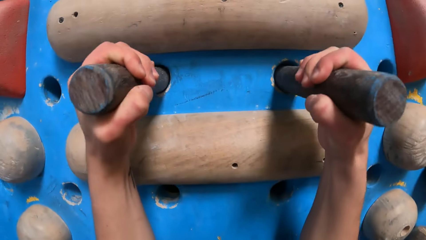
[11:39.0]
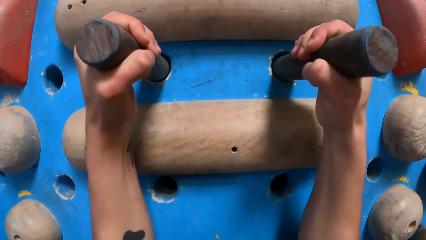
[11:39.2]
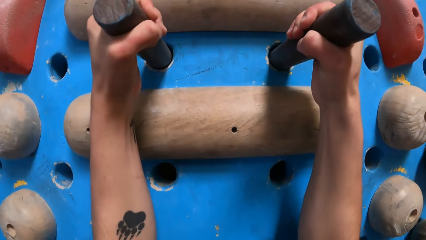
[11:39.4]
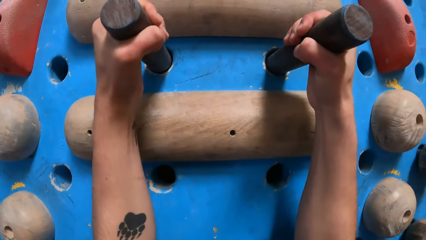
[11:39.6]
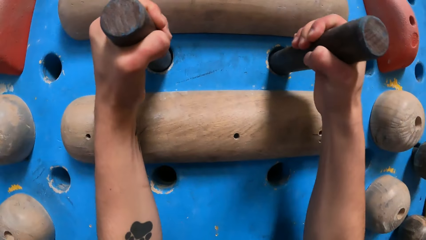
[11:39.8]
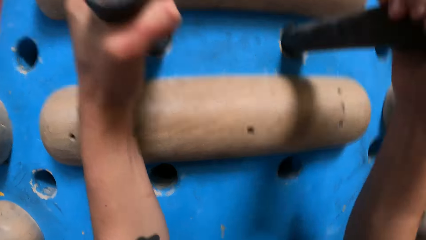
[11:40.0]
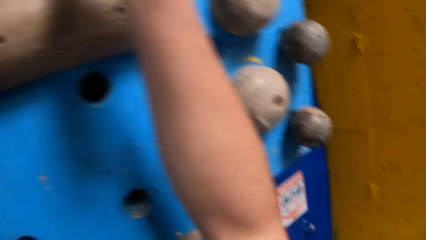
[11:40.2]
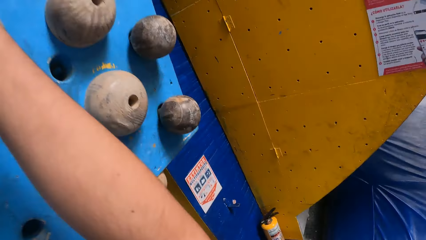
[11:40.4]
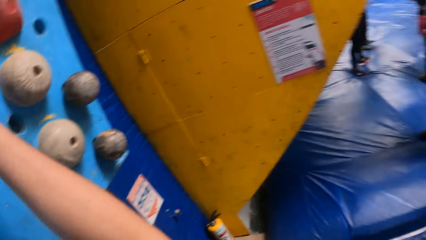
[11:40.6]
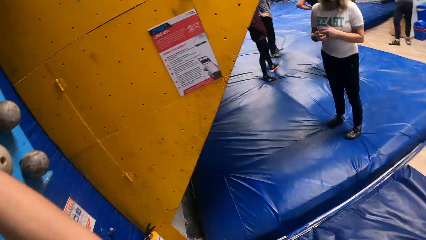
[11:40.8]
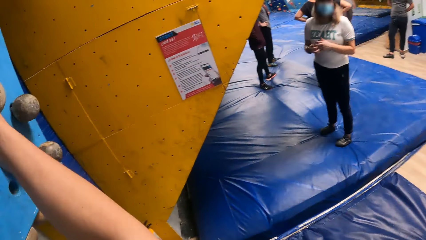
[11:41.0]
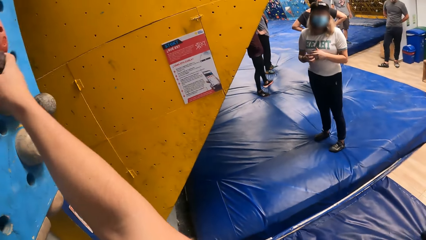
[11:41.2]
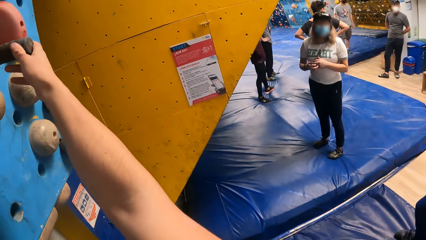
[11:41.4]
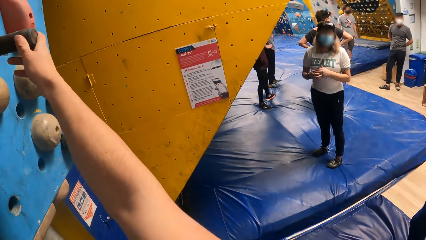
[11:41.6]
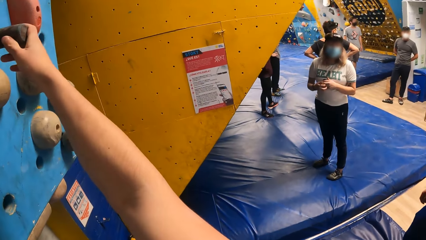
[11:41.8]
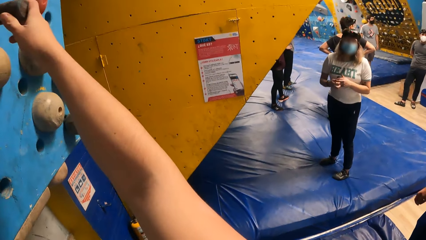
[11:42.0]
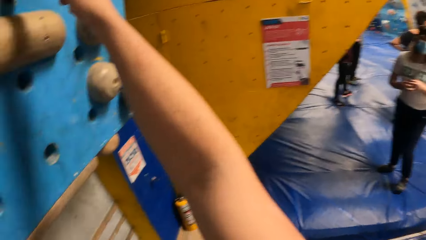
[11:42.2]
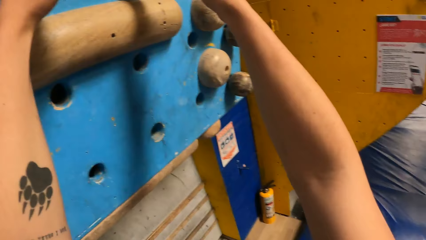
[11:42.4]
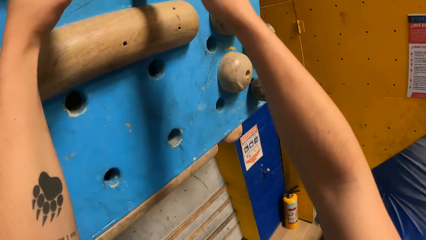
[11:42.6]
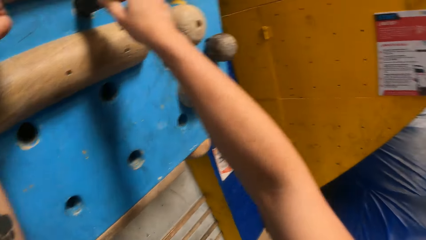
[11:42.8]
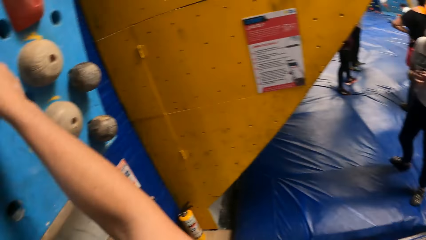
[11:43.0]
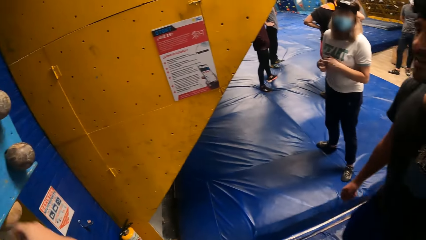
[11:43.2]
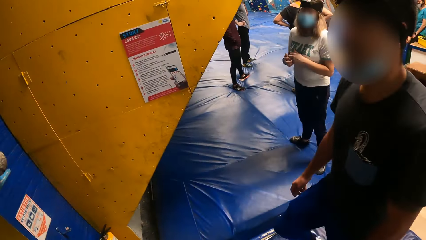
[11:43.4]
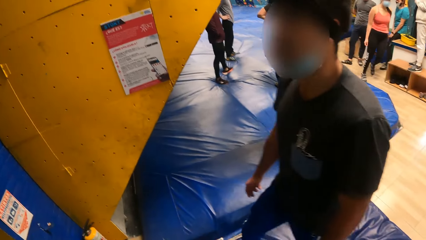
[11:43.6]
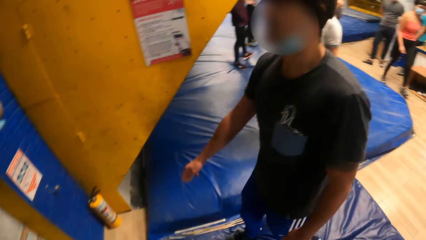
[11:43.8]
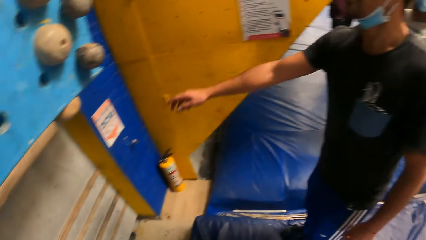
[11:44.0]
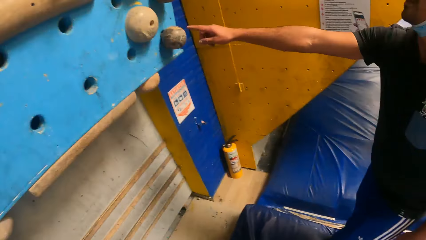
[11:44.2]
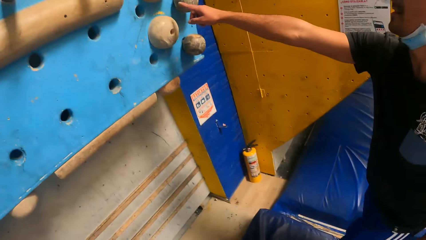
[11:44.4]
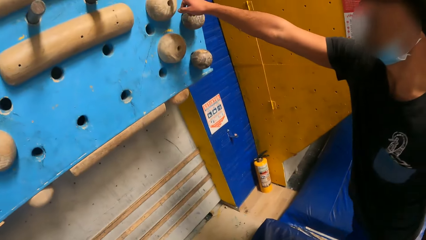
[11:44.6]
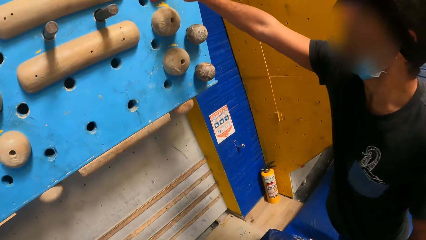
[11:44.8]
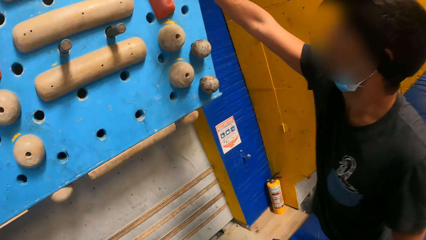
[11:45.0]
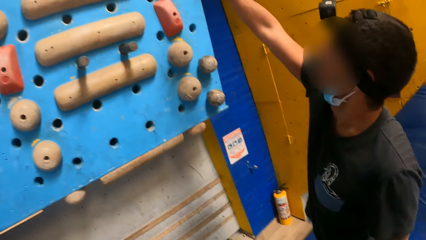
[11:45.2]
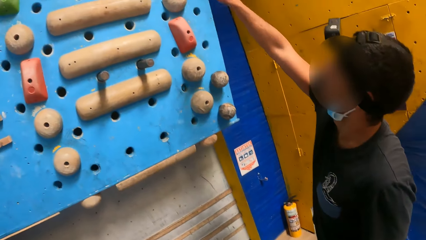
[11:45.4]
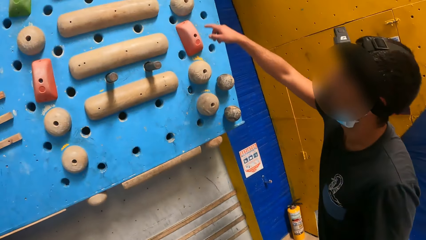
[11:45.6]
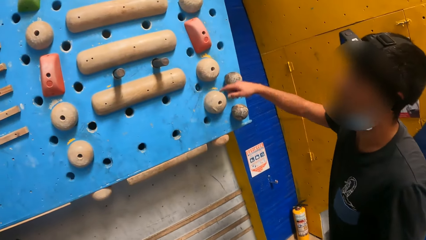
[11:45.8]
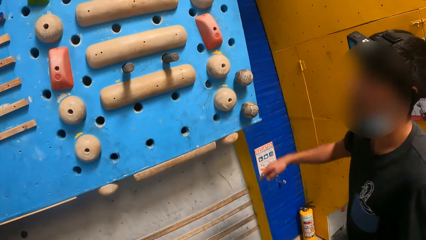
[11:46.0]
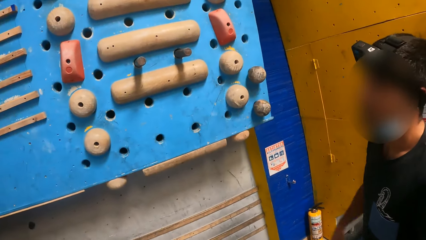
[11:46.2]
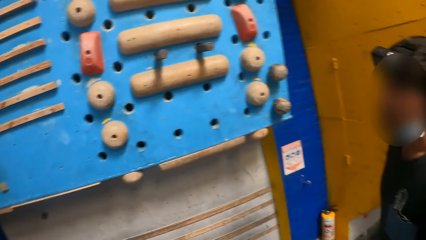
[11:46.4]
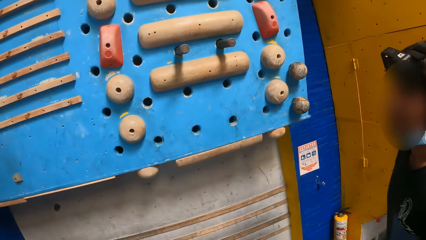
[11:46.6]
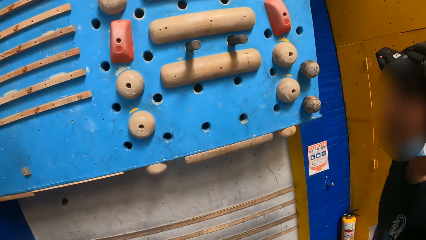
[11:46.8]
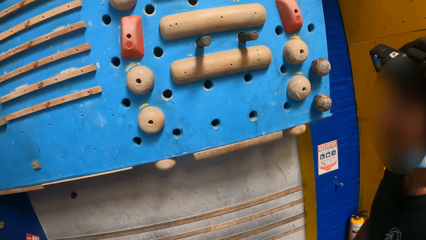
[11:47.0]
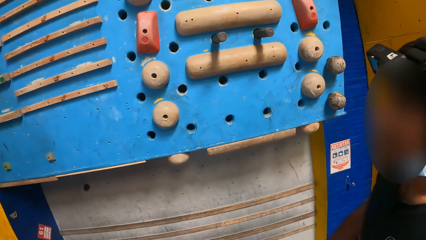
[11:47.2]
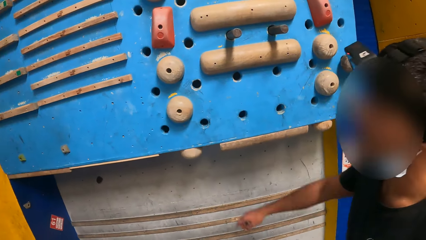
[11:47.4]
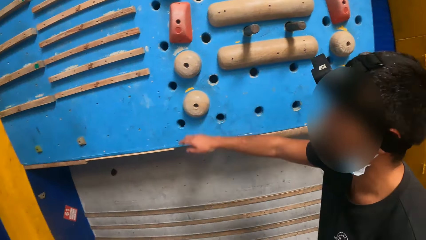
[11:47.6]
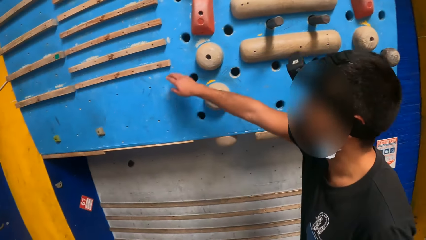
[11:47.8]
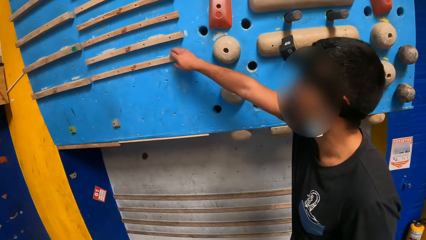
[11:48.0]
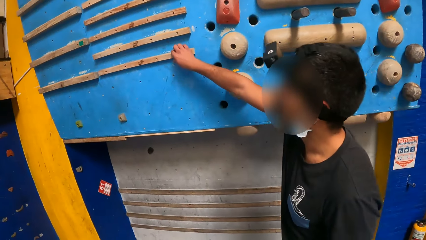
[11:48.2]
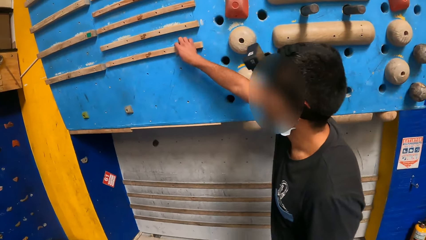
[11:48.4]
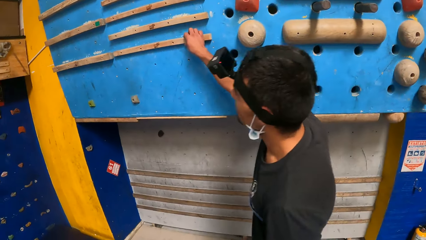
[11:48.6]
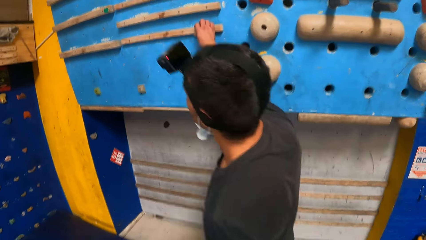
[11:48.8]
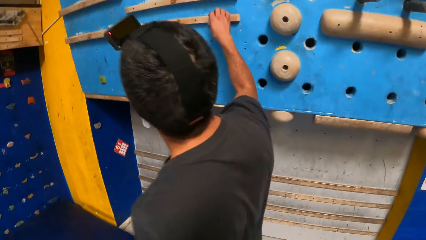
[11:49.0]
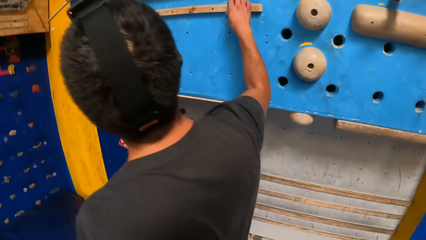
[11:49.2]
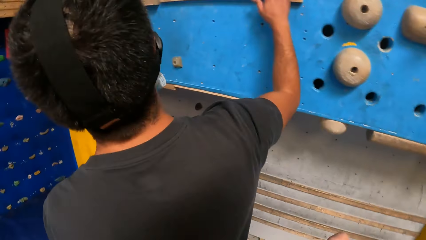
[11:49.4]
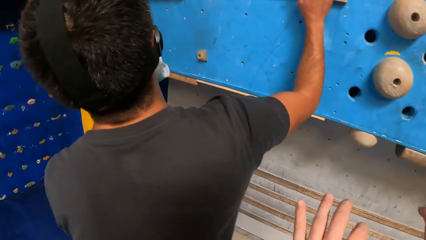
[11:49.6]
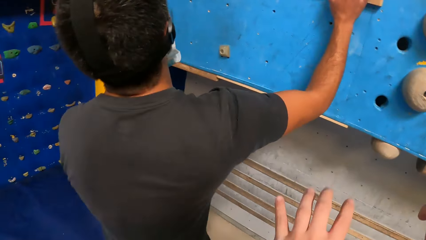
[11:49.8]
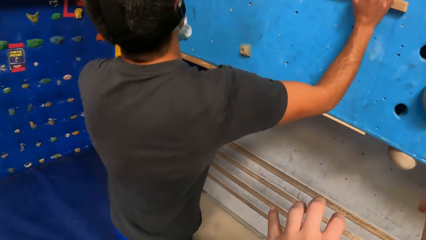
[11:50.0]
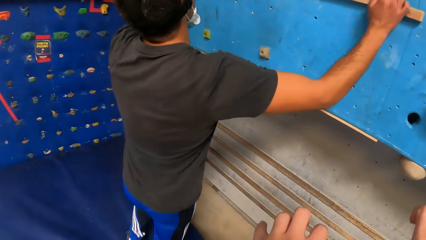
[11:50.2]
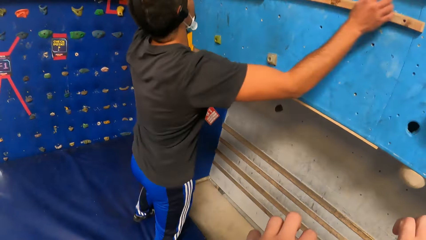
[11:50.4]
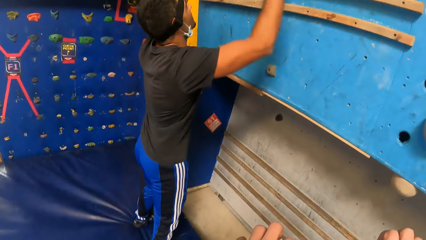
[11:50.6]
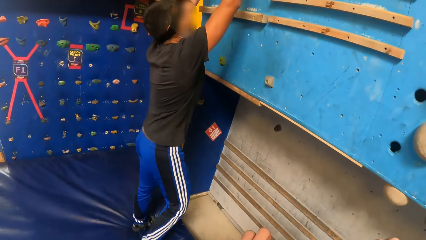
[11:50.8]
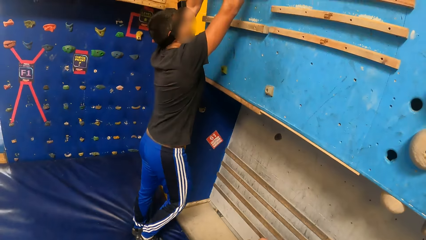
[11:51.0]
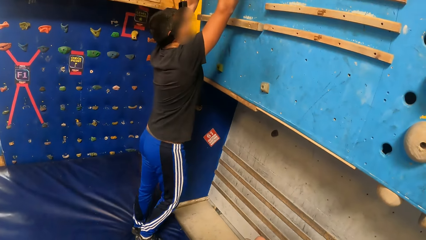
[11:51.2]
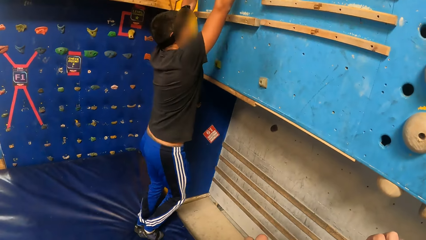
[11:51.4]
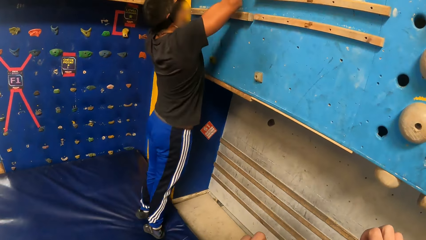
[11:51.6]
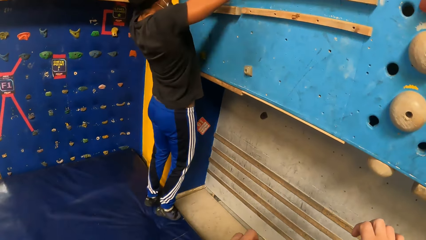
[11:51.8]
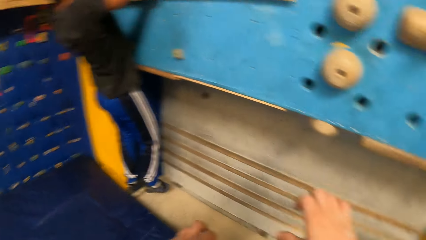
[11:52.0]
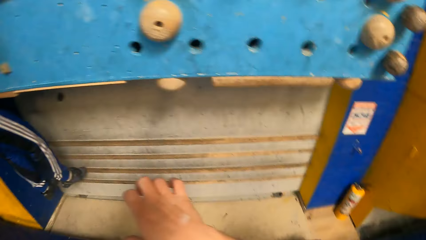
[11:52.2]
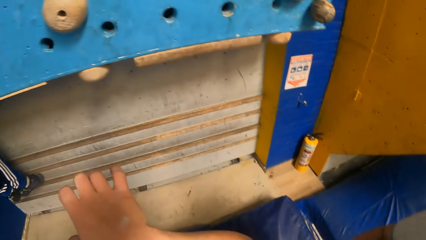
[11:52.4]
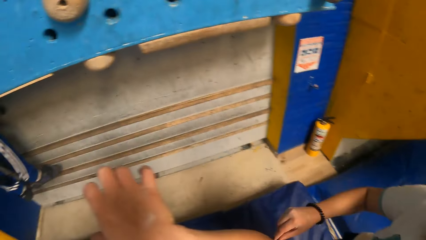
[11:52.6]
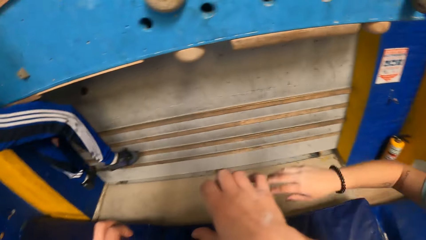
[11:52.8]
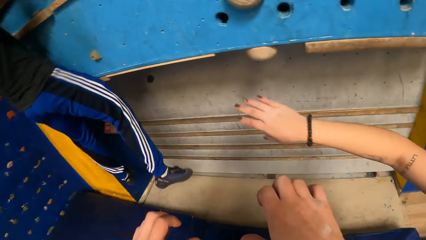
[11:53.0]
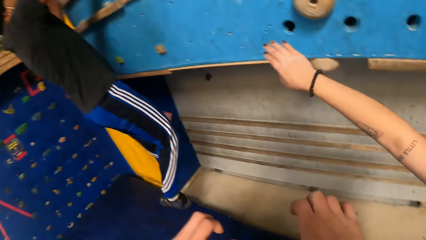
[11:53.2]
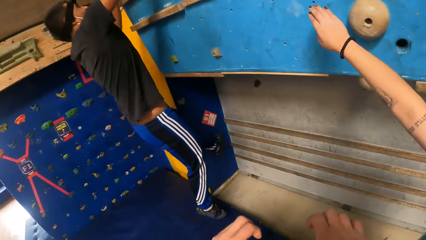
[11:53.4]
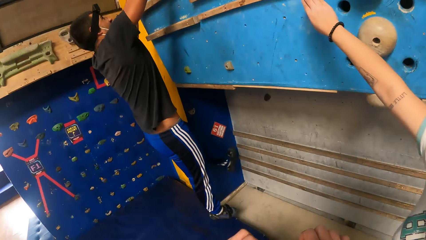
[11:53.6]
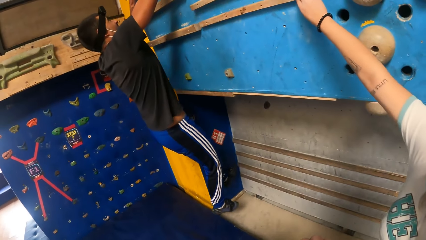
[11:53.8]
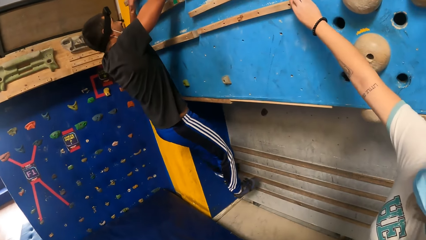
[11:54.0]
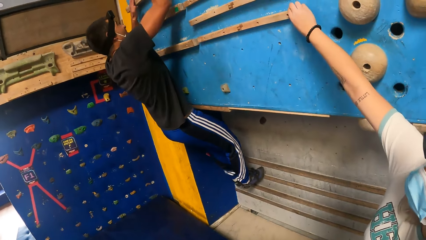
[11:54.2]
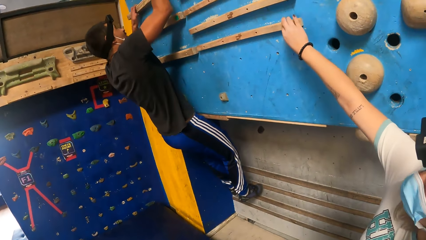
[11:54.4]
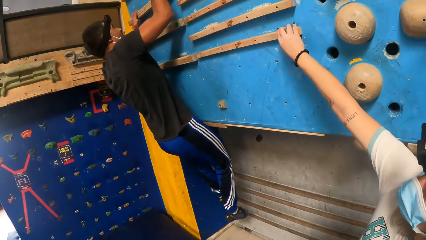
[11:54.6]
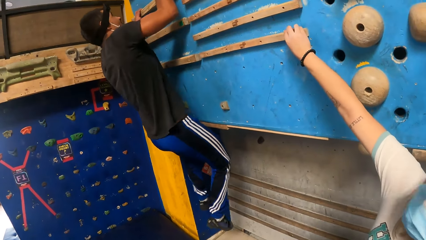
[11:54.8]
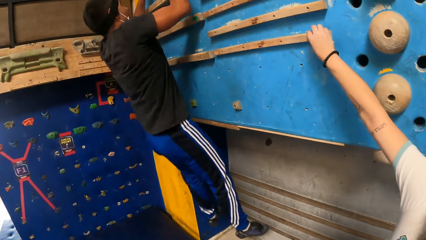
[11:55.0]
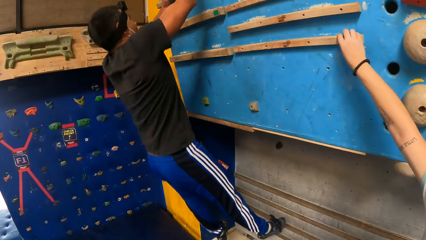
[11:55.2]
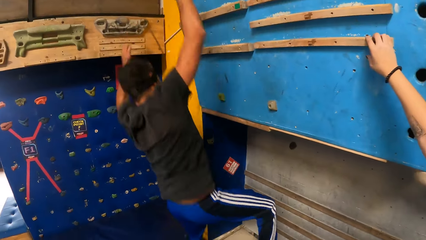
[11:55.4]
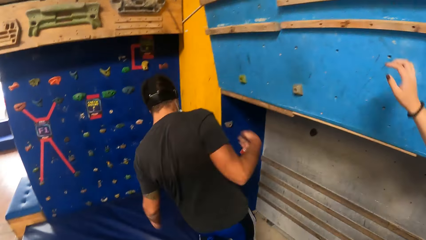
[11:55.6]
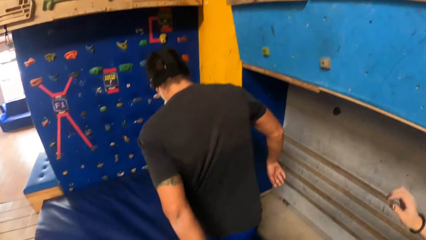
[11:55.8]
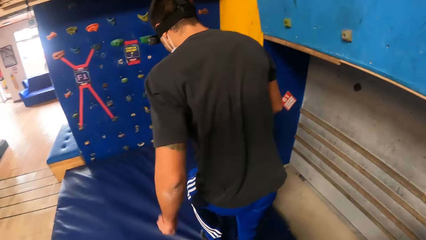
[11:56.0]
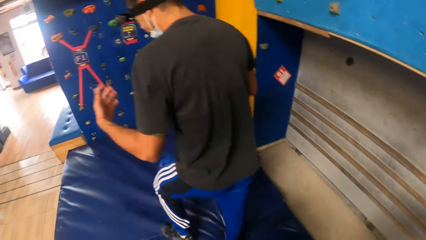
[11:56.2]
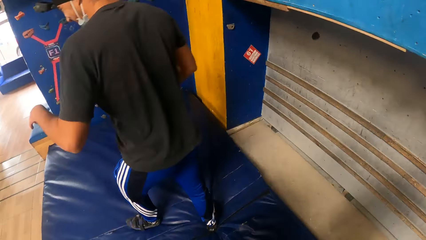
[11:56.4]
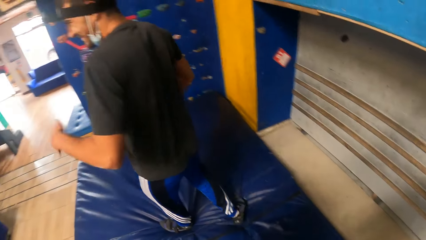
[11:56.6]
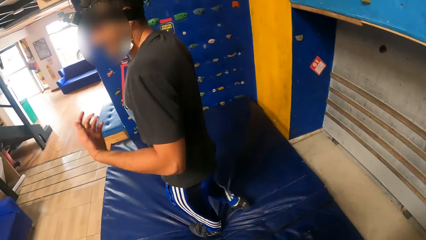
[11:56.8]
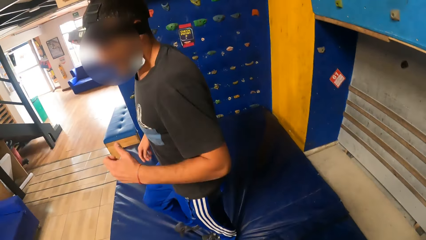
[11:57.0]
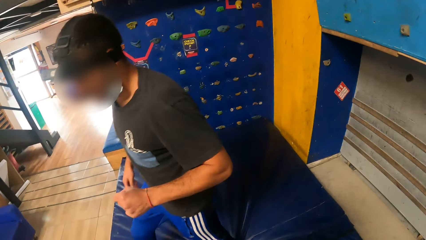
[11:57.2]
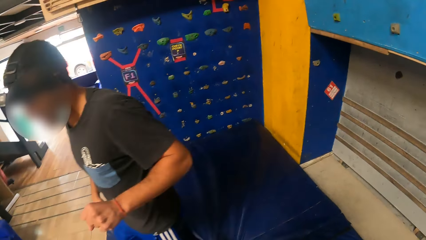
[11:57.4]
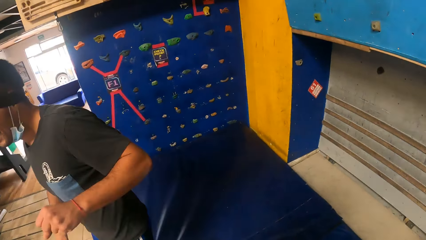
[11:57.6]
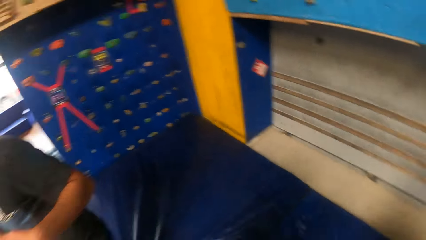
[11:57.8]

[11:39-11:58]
The camera wearer turns around the wall. They look around. They look at a man as he explains something. The man touches the climbing wall. The man climbs the climbing wall. Another person touches the climbing wall. The camera wearer stares at the man's activity. The man jumps down.
